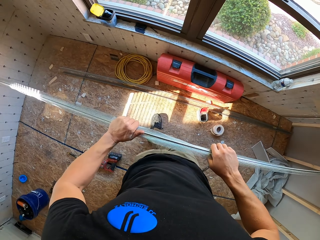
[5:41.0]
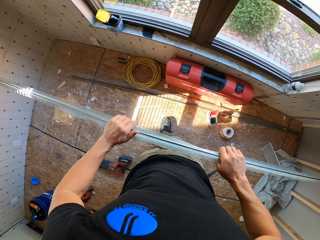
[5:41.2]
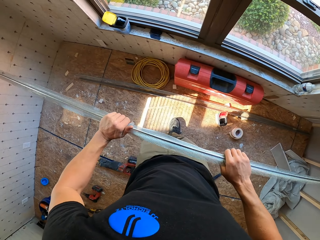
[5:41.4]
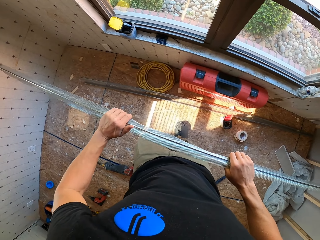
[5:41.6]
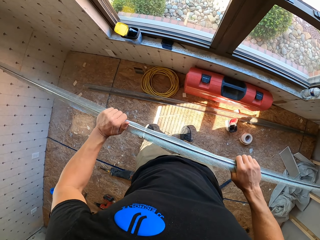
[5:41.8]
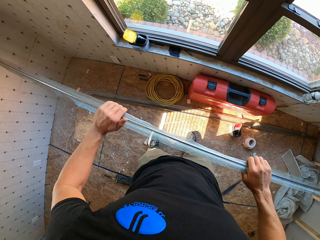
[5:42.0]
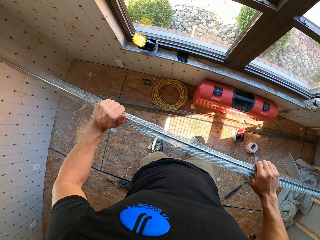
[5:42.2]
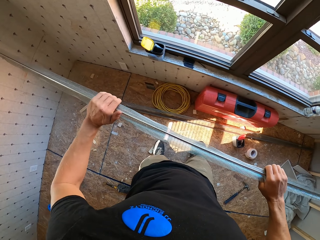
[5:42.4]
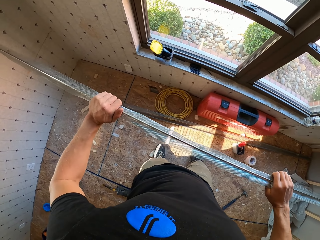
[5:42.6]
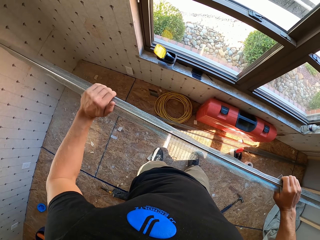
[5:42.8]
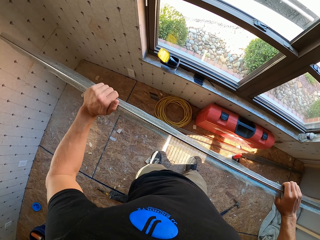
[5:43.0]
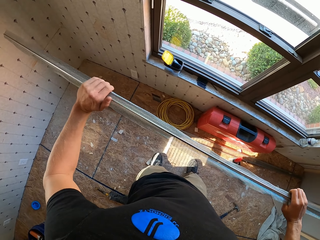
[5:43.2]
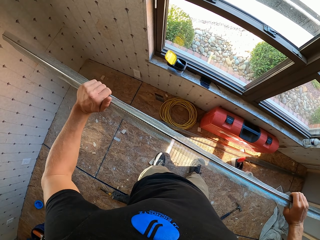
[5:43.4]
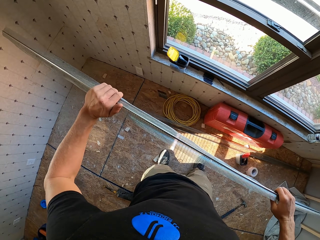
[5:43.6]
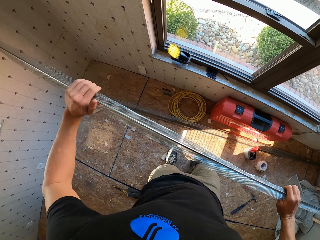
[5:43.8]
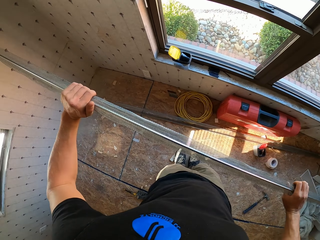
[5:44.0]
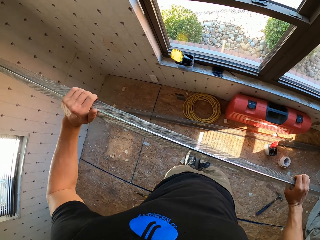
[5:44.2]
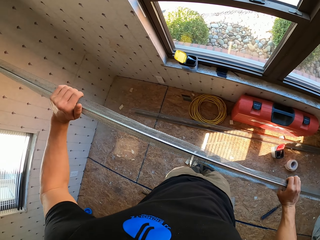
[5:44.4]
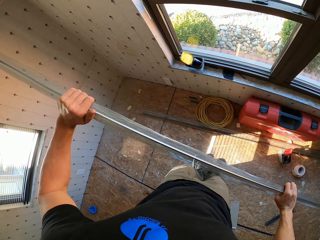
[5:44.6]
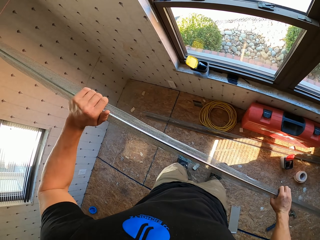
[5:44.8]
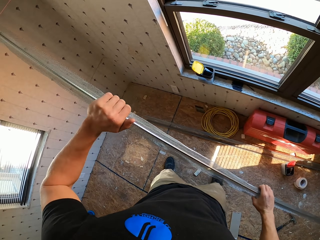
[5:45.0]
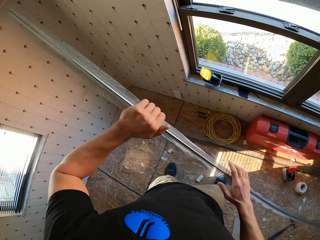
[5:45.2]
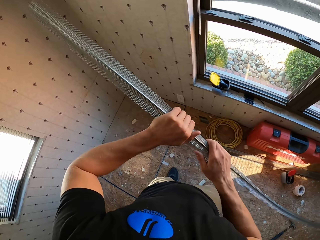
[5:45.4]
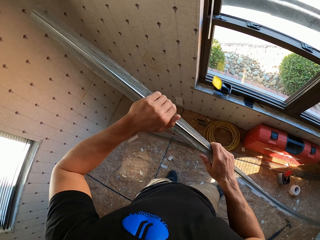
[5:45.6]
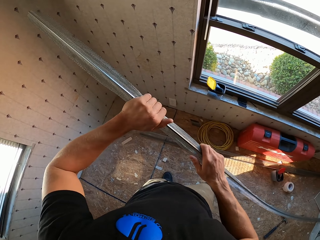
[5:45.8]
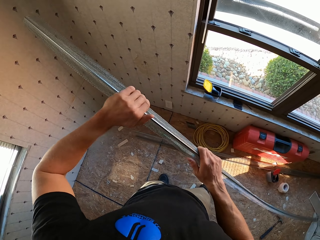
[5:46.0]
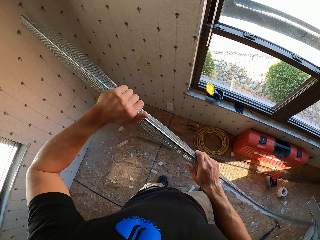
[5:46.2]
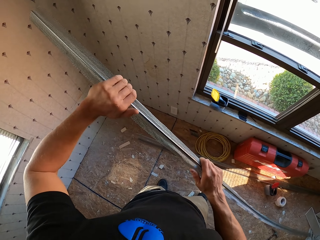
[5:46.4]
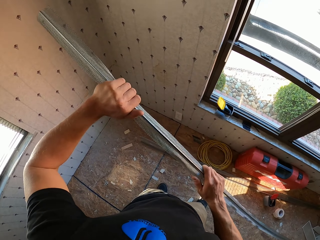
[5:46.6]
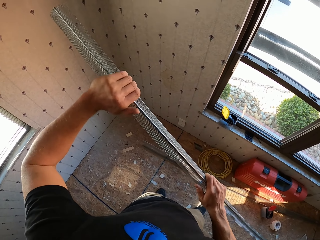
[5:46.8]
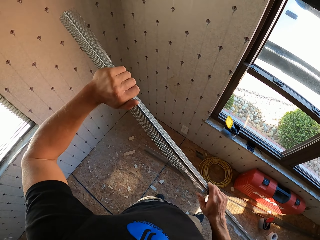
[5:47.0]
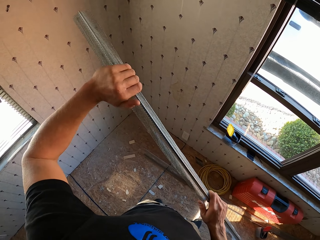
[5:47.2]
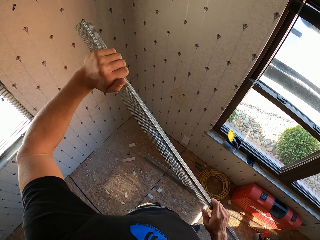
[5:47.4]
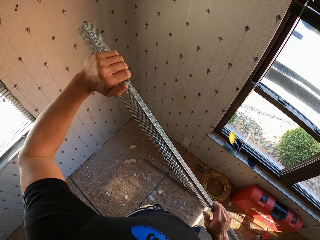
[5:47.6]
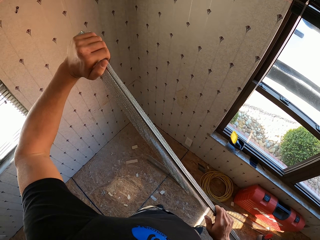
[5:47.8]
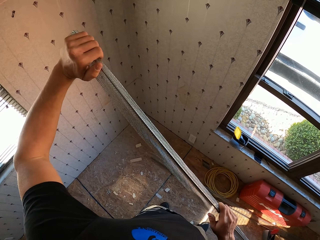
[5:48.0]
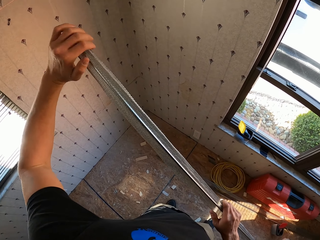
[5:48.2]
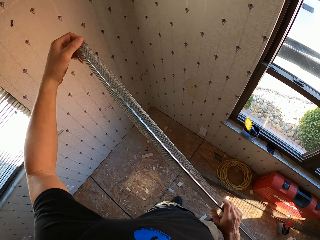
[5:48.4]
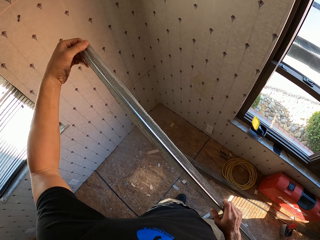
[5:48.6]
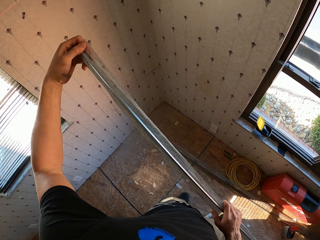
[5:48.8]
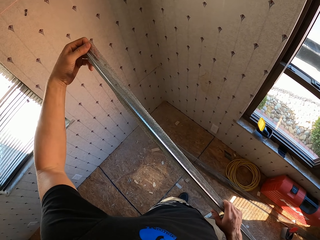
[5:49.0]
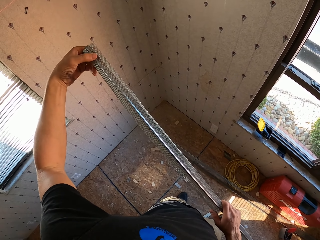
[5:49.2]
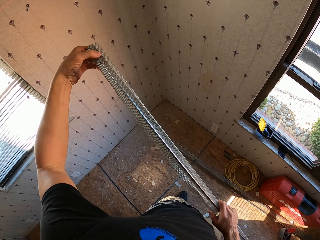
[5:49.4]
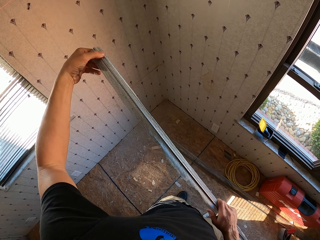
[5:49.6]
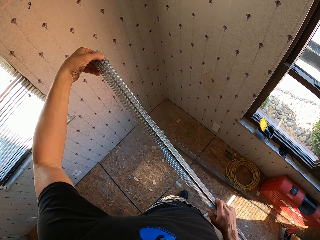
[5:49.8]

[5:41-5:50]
The camera wearer walks near the window. They press something with the hand.

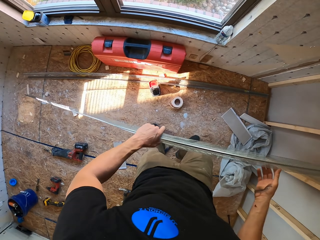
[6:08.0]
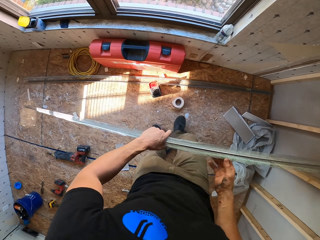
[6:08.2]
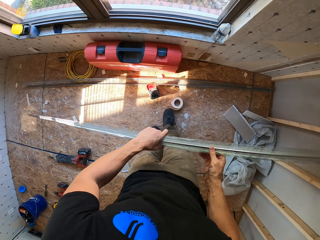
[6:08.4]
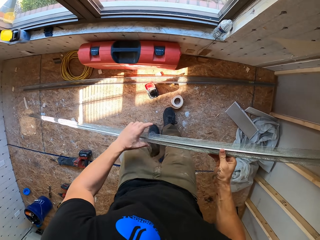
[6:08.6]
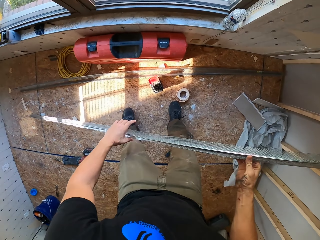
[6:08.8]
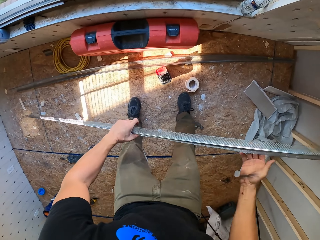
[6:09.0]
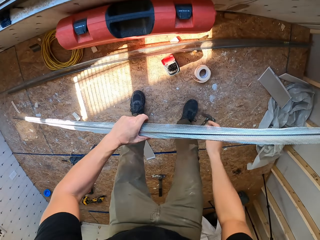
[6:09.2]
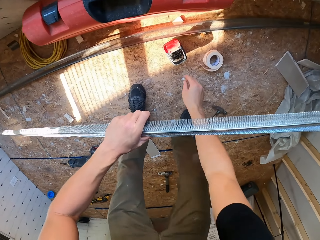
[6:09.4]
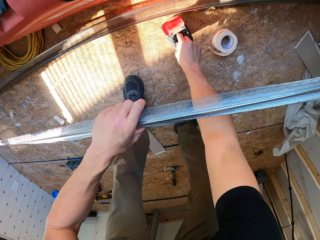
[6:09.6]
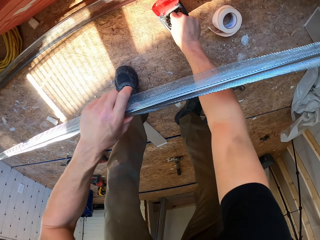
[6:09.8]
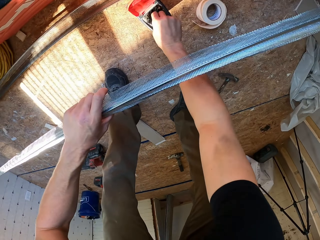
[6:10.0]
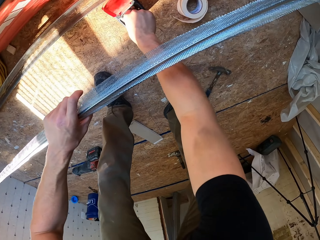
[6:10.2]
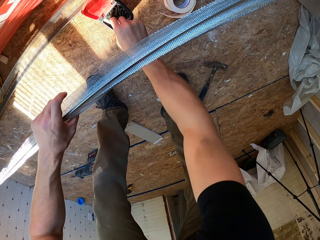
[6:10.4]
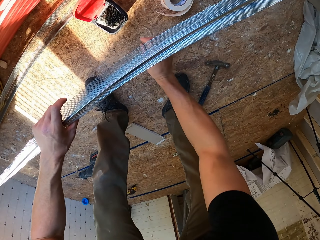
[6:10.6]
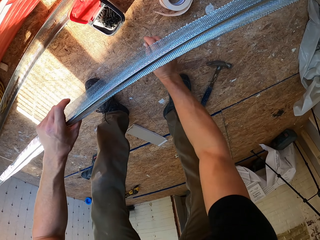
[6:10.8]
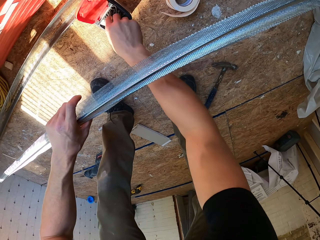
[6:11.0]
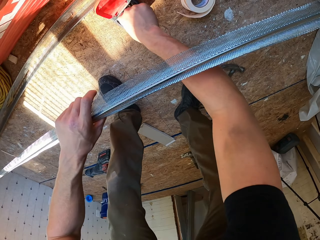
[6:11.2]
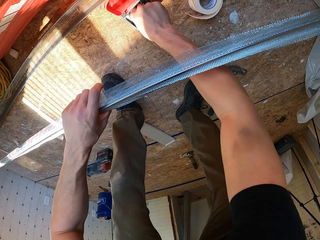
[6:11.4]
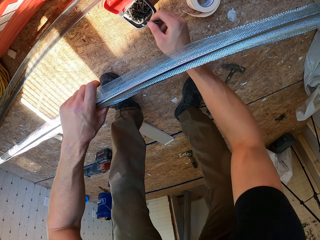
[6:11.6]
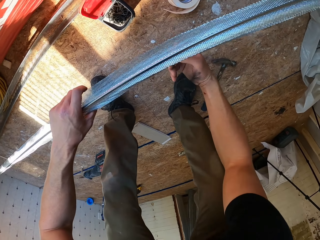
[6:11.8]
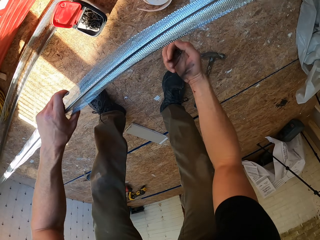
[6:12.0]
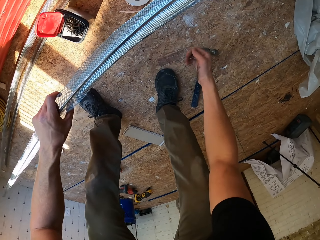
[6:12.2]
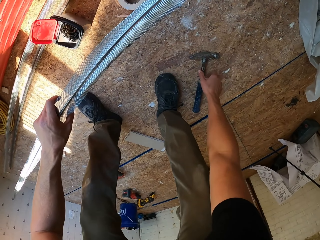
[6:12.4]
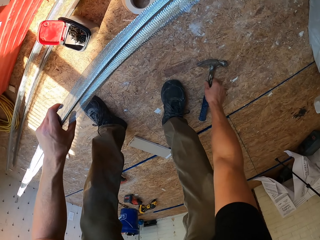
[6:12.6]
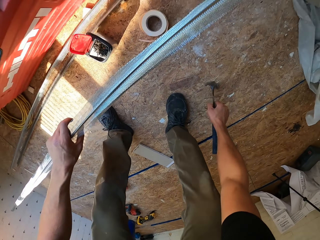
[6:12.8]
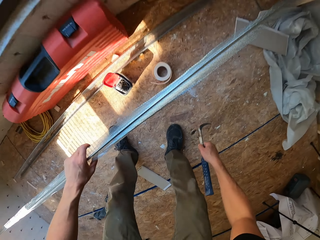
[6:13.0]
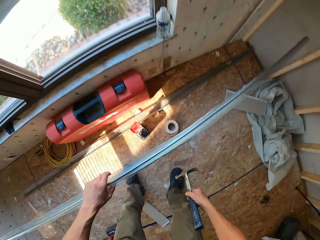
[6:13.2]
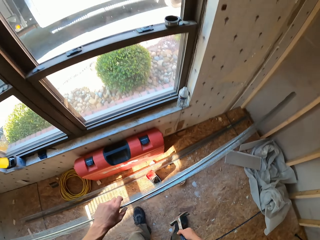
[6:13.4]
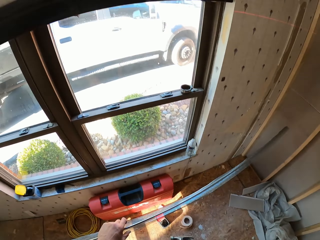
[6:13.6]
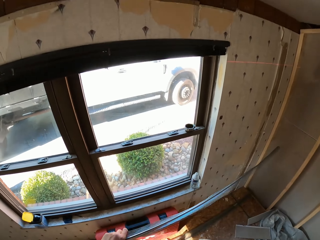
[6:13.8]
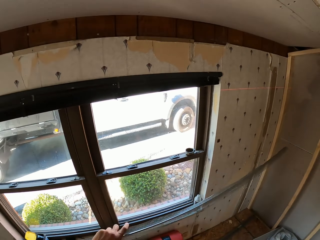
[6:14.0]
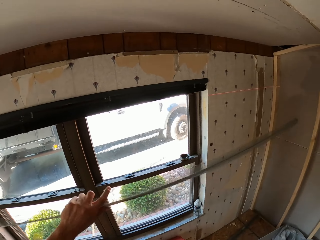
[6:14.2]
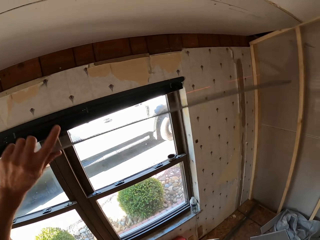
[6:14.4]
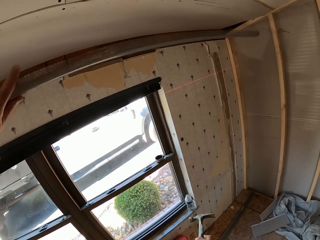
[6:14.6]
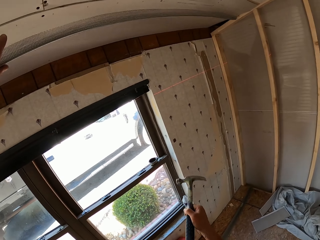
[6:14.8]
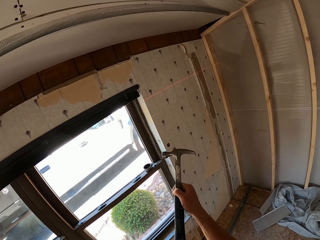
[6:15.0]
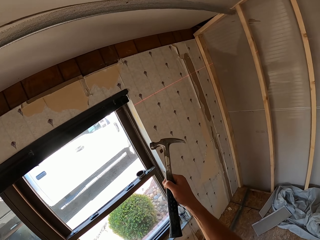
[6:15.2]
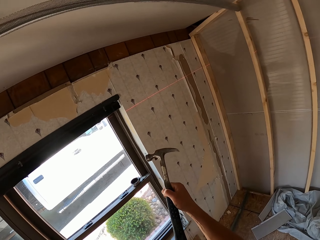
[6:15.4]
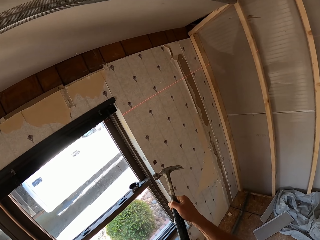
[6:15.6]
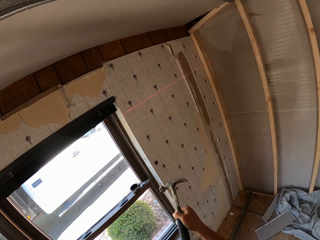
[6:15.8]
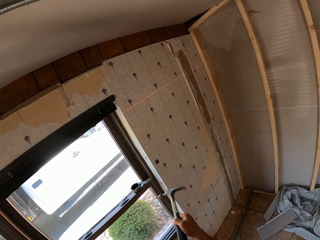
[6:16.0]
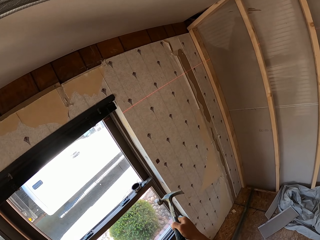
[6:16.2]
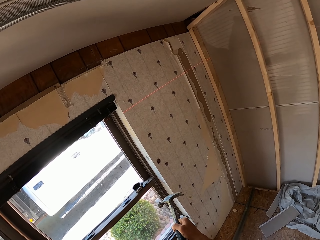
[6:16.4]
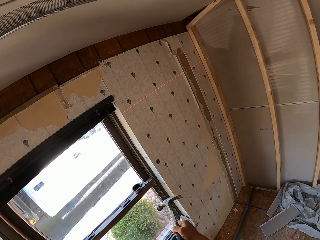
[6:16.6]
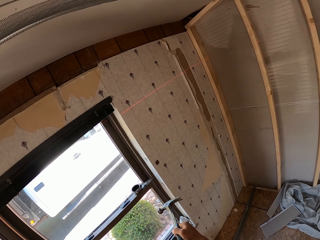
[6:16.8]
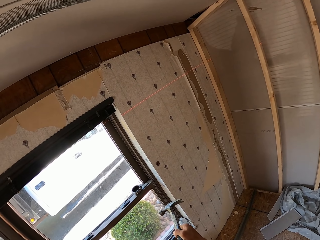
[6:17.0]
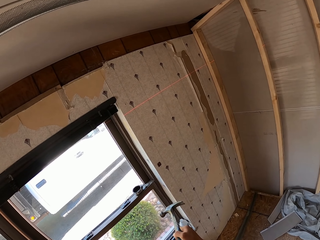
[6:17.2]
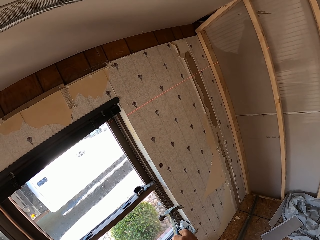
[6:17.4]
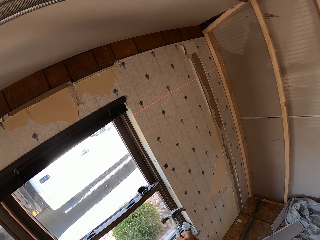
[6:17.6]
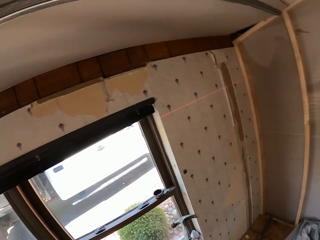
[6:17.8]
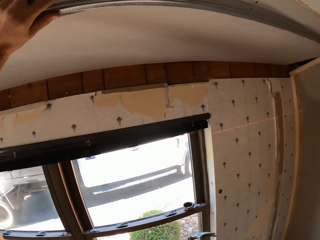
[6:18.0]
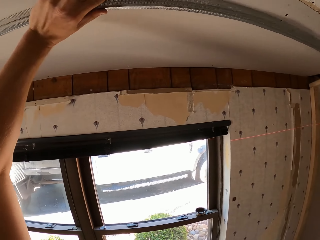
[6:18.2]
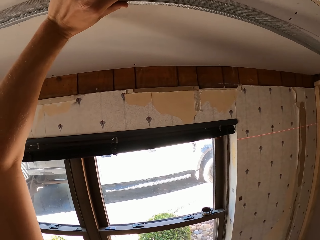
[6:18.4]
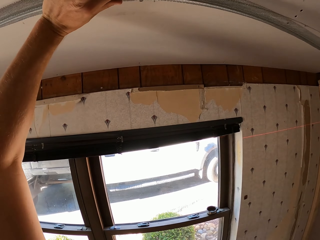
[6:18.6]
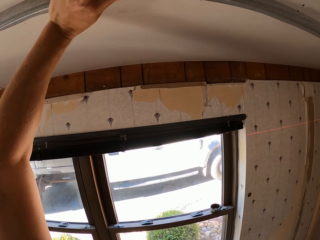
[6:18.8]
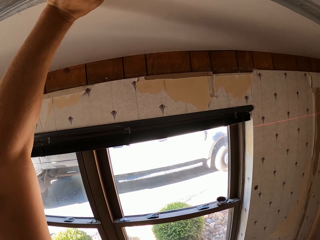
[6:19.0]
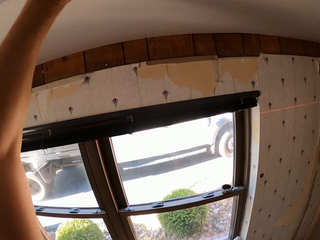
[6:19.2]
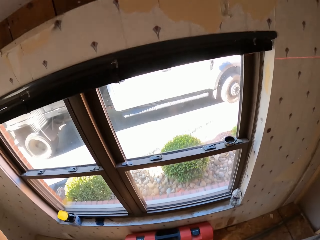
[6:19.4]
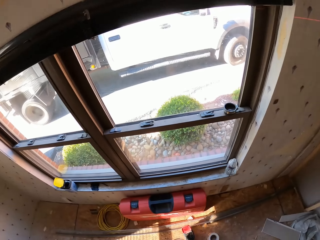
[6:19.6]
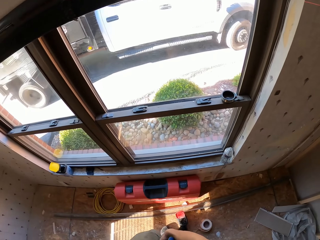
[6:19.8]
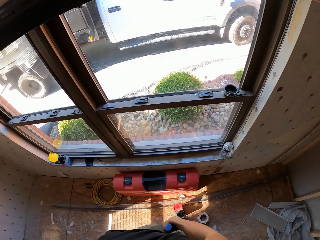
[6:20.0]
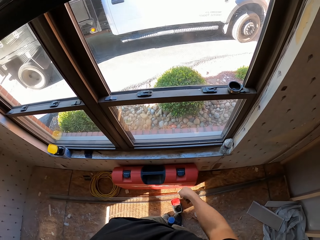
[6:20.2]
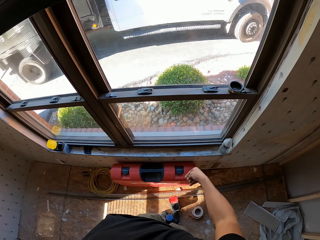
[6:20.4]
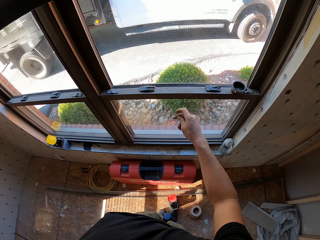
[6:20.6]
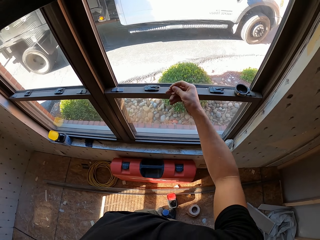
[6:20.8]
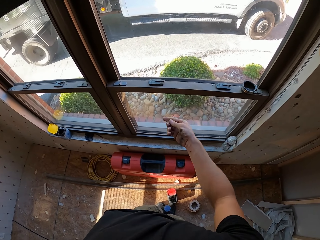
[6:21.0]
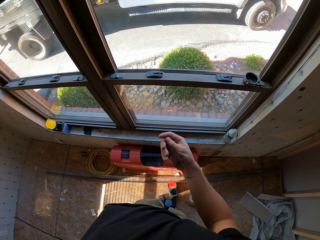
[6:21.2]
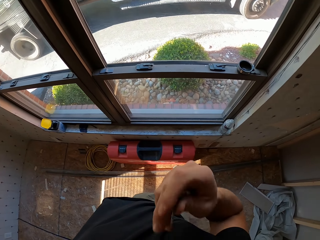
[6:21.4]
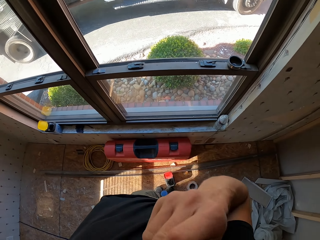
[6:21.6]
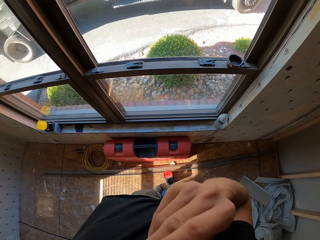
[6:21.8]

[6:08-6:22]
The camera wearer takes a nail from a tin. They pick up the hammer. They place the mesh on the ceiling. They hold the hammer with the legs.
